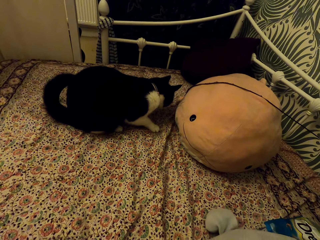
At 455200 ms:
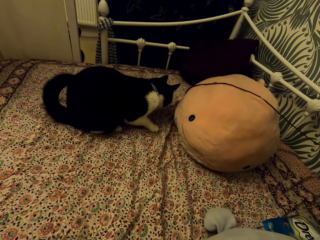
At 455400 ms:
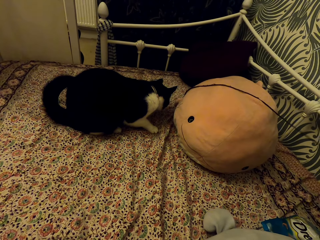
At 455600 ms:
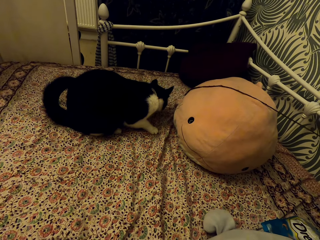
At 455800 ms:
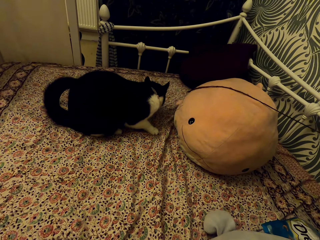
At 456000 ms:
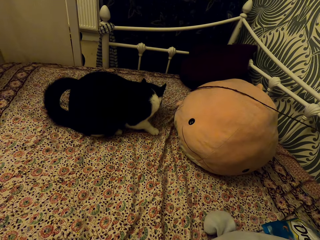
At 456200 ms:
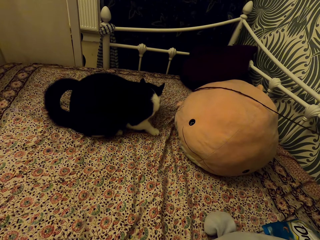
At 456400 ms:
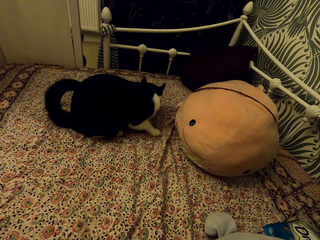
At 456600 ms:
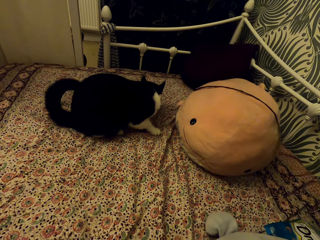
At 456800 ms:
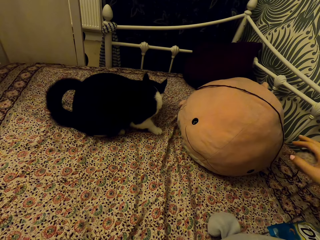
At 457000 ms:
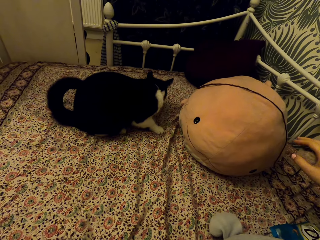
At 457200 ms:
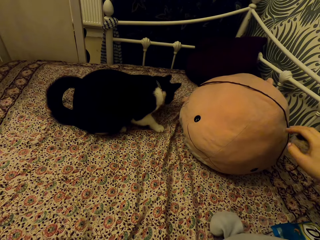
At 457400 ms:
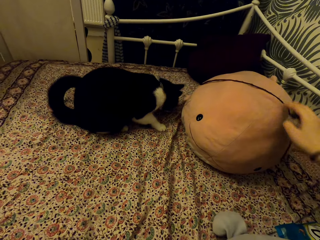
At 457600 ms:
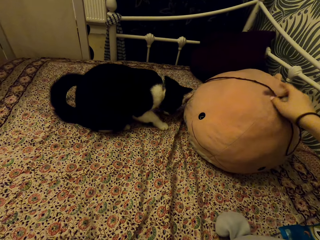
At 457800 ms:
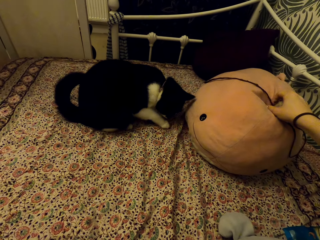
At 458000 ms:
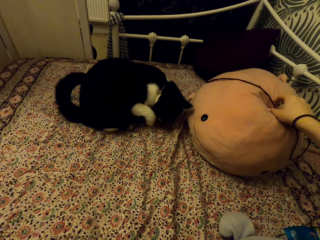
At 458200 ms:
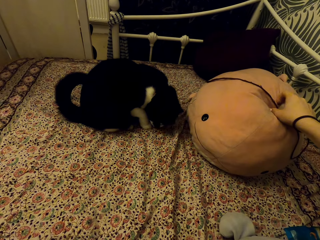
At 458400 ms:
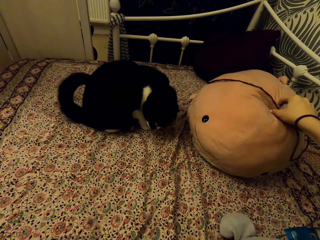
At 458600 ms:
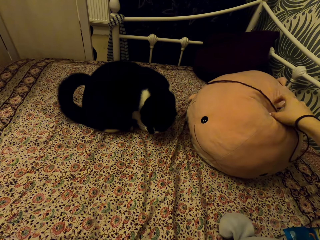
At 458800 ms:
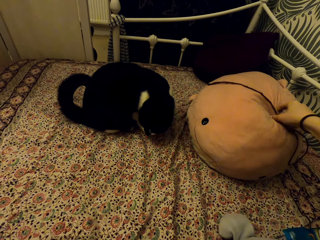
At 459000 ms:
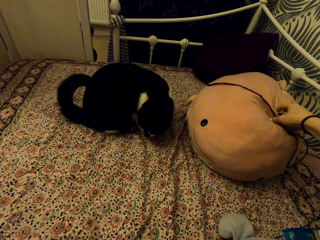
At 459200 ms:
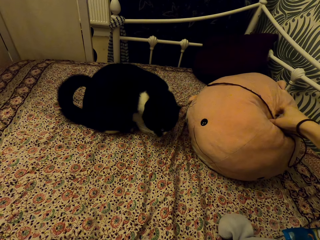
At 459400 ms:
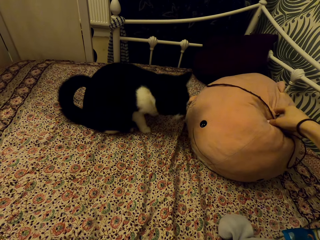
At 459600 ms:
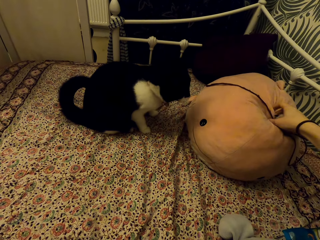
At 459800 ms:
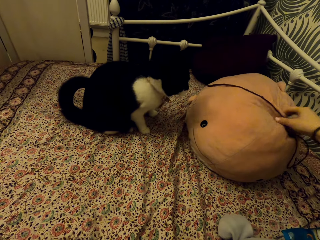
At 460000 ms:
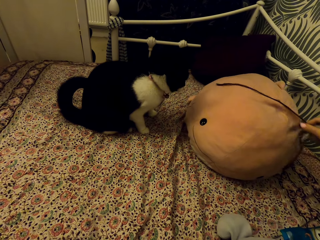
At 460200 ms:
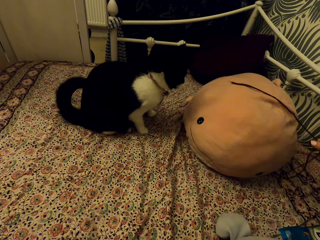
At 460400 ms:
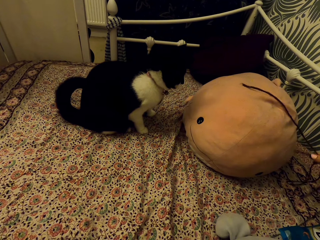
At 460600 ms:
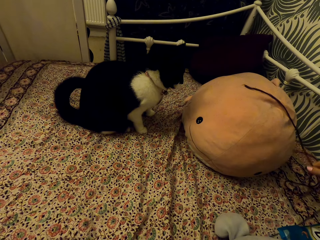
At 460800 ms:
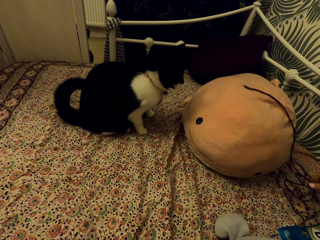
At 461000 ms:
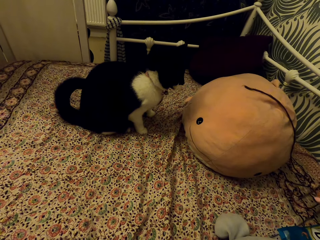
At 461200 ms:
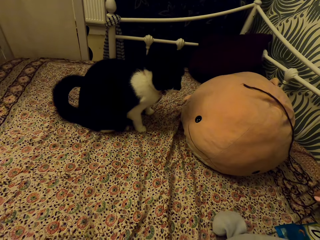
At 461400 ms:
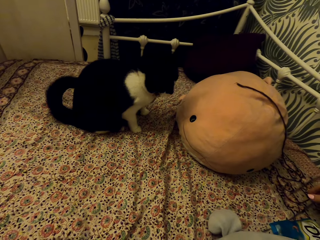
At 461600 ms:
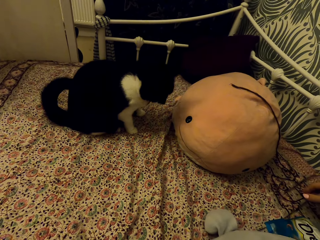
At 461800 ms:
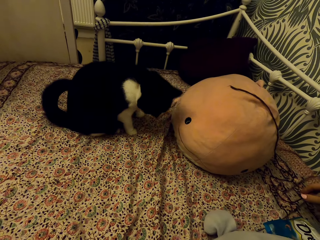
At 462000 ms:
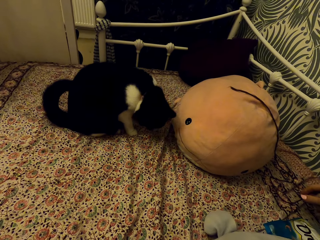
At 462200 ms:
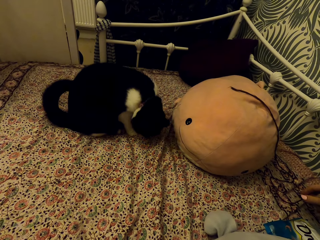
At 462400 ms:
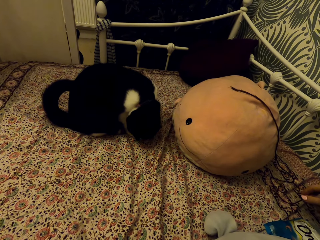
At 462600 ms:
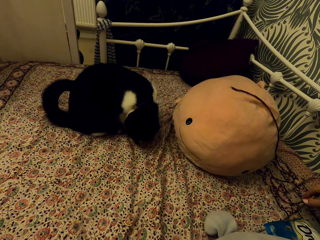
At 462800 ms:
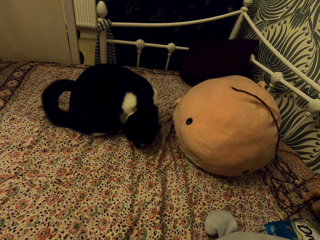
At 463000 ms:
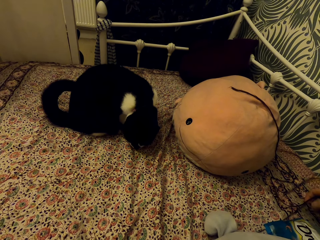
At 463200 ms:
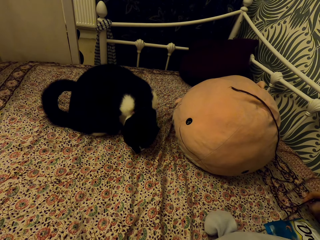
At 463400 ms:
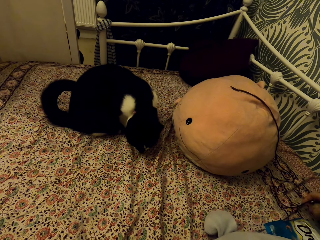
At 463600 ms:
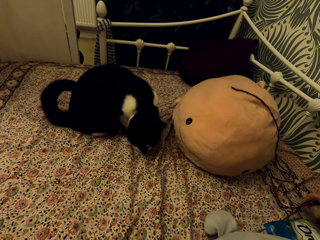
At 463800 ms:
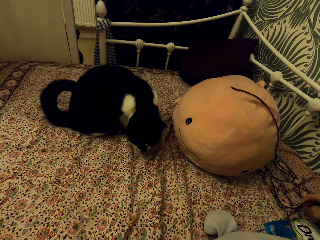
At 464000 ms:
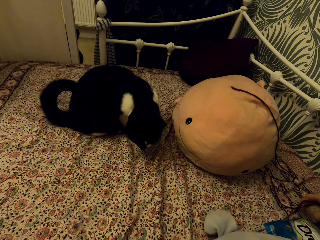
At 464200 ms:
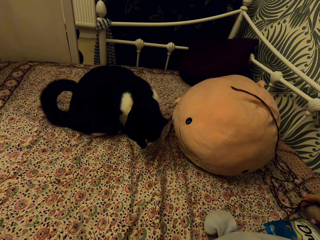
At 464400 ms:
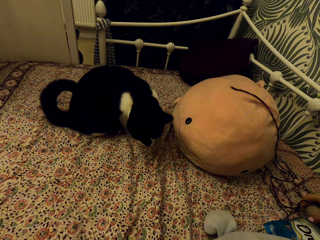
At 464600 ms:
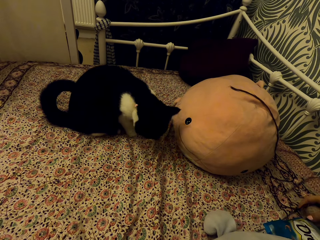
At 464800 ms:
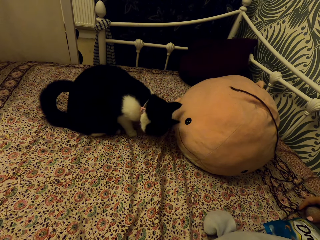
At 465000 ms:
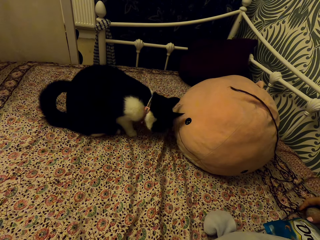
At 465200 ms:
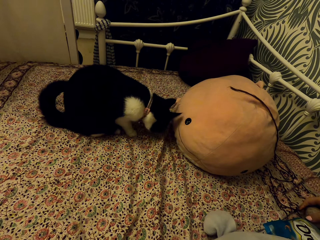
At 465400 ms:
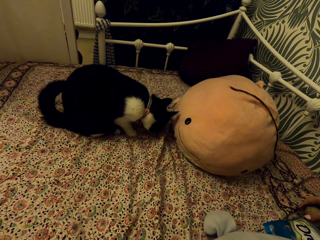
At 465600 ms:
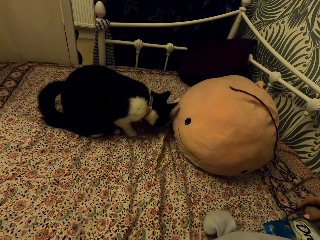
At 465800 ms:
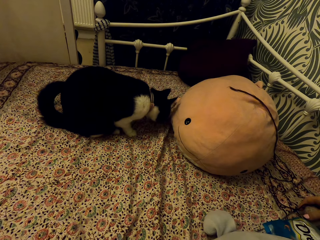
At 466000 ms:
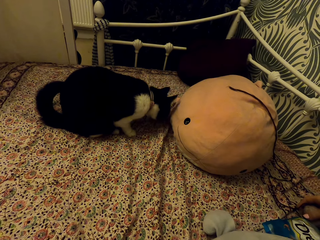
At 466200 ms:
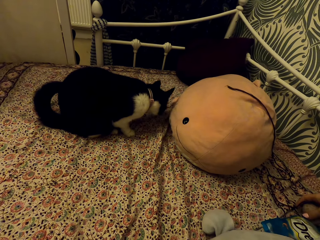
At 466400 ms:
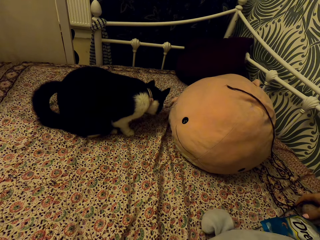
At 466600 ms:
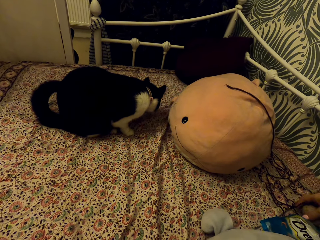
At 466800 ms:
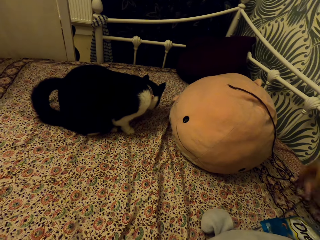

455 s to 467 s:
The camera wearer pulls the cat toy on the fish stuffed teddy bear. They touch the fish stuffed teddy bear. They look at the cat.

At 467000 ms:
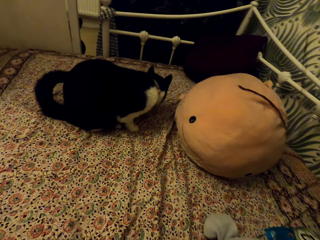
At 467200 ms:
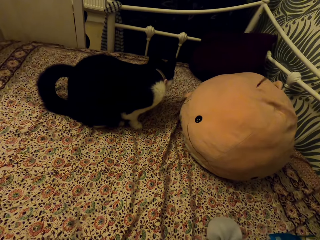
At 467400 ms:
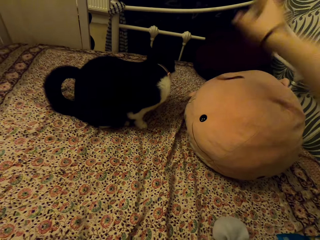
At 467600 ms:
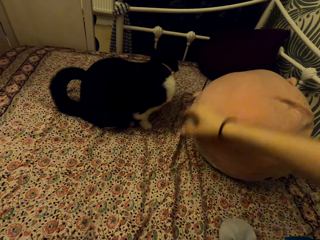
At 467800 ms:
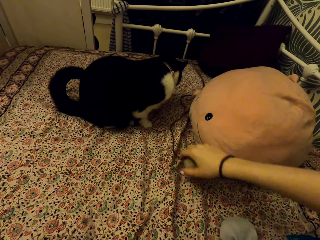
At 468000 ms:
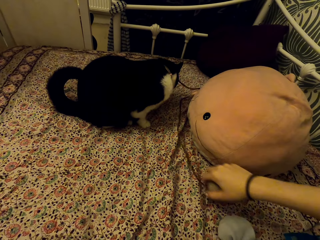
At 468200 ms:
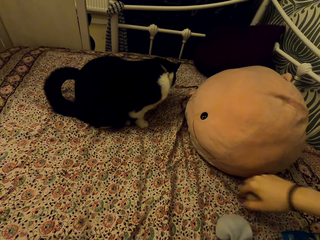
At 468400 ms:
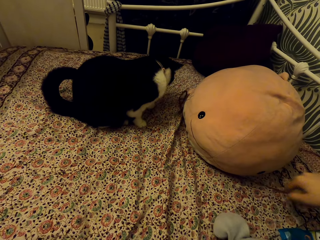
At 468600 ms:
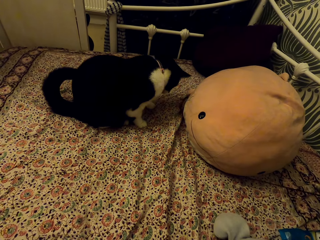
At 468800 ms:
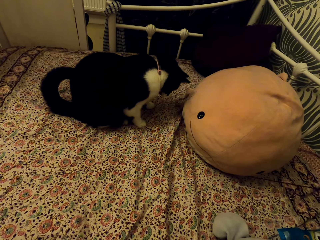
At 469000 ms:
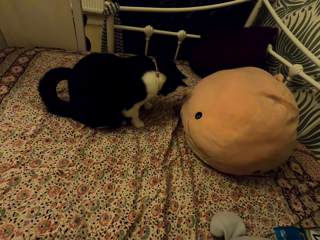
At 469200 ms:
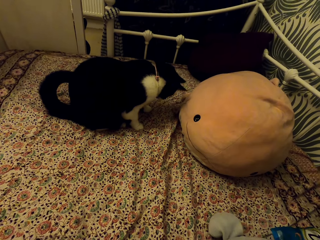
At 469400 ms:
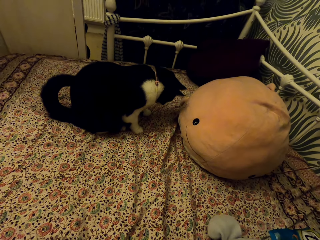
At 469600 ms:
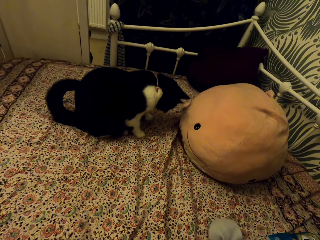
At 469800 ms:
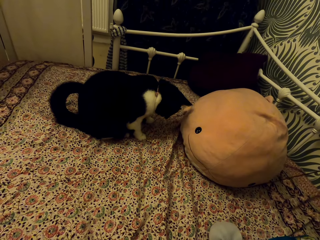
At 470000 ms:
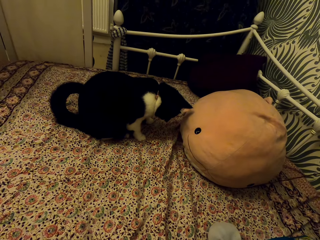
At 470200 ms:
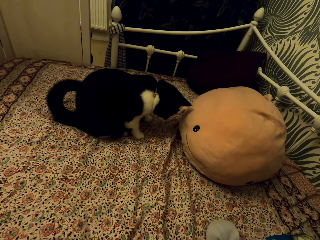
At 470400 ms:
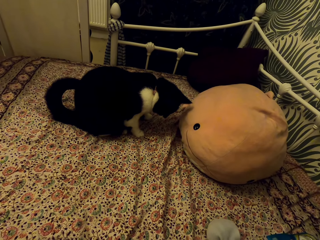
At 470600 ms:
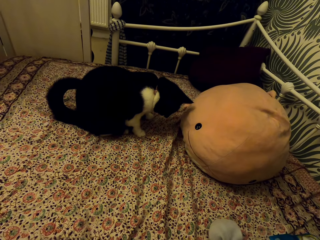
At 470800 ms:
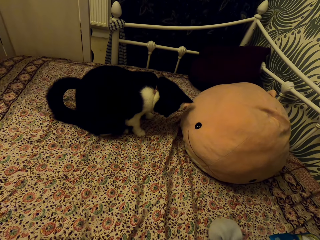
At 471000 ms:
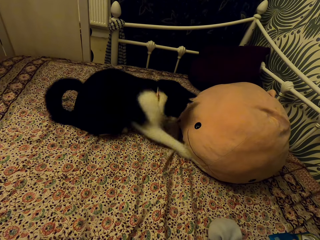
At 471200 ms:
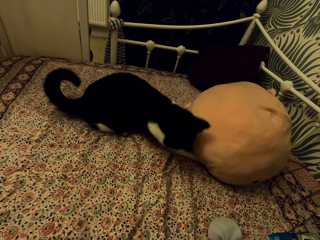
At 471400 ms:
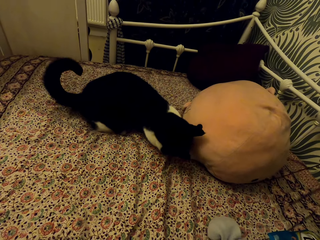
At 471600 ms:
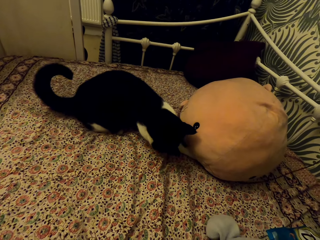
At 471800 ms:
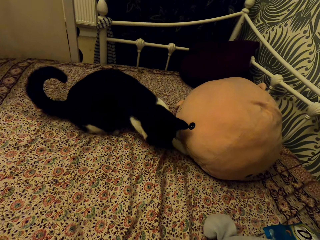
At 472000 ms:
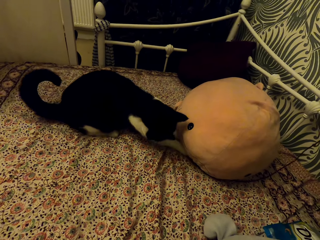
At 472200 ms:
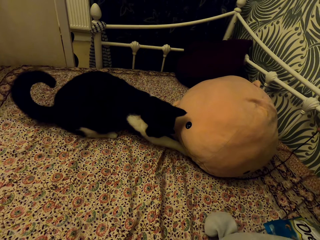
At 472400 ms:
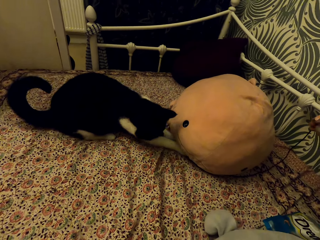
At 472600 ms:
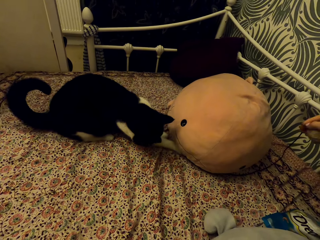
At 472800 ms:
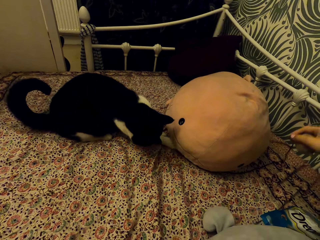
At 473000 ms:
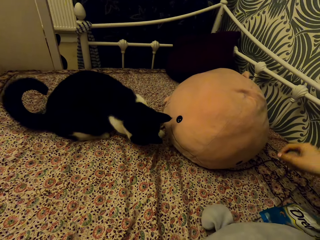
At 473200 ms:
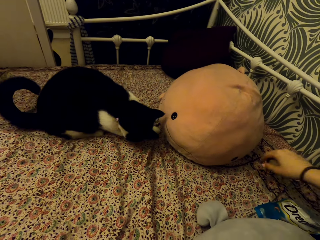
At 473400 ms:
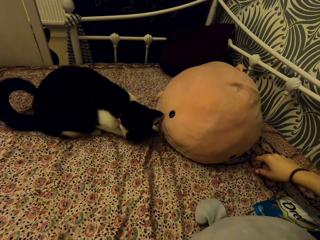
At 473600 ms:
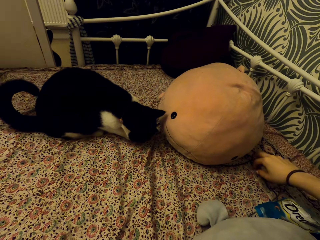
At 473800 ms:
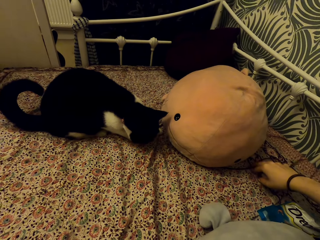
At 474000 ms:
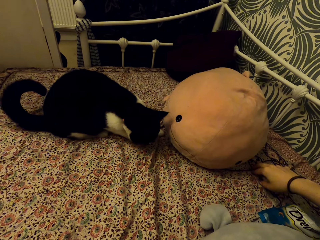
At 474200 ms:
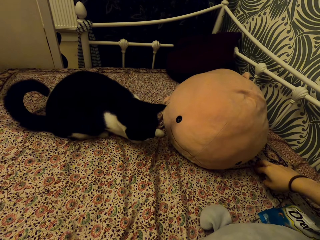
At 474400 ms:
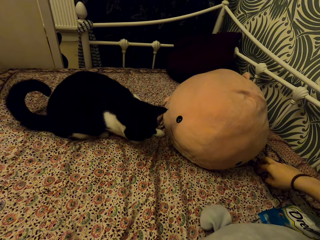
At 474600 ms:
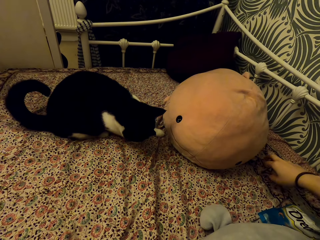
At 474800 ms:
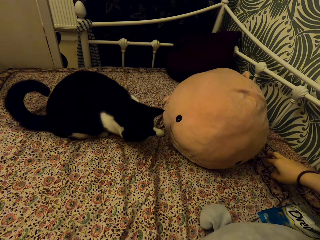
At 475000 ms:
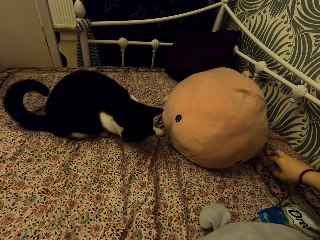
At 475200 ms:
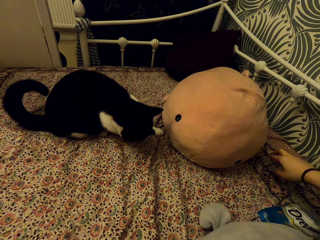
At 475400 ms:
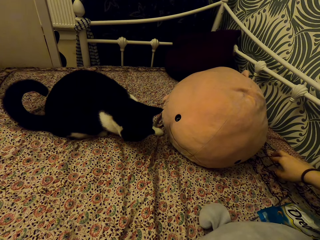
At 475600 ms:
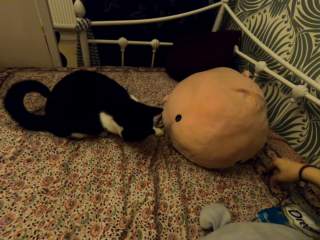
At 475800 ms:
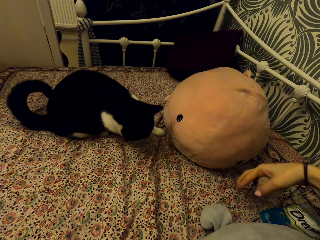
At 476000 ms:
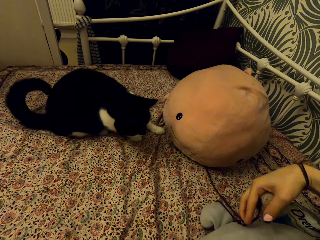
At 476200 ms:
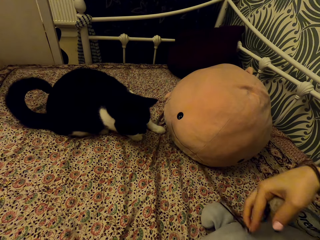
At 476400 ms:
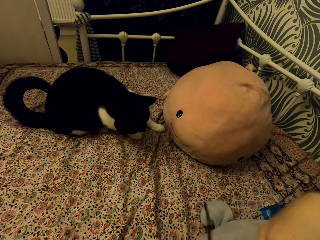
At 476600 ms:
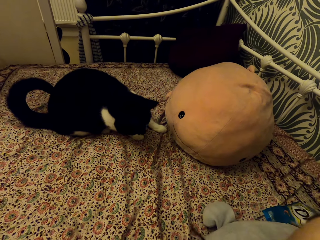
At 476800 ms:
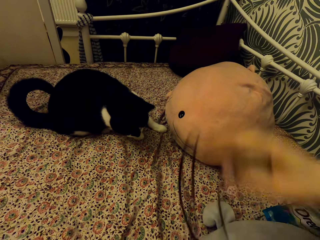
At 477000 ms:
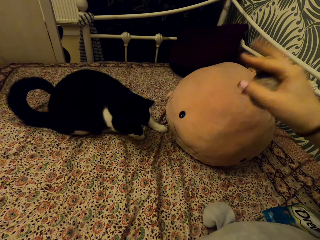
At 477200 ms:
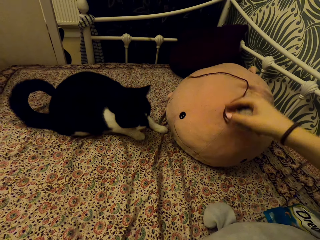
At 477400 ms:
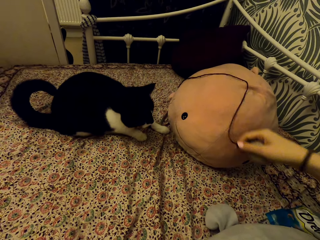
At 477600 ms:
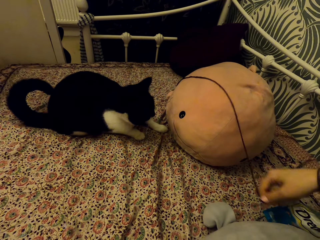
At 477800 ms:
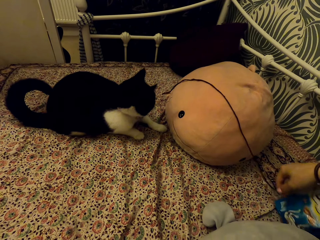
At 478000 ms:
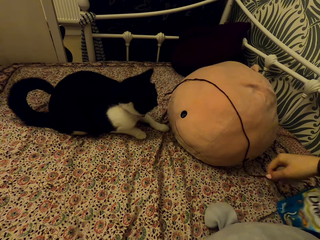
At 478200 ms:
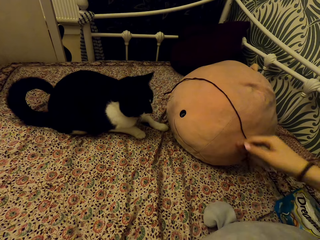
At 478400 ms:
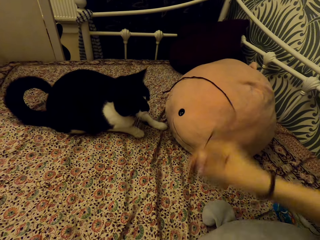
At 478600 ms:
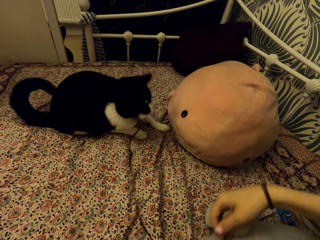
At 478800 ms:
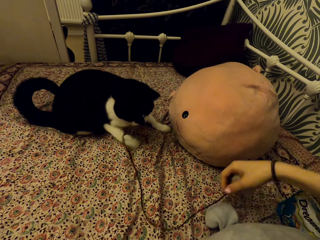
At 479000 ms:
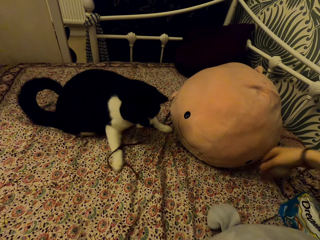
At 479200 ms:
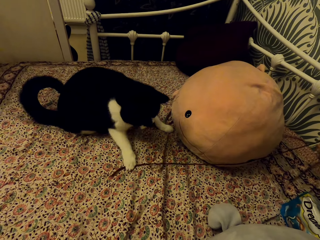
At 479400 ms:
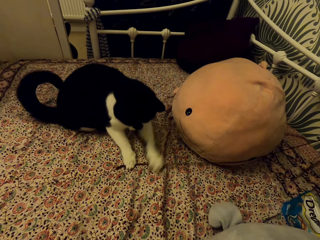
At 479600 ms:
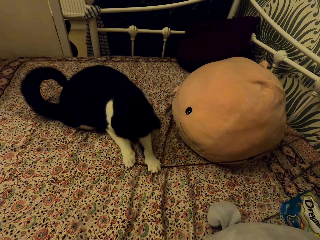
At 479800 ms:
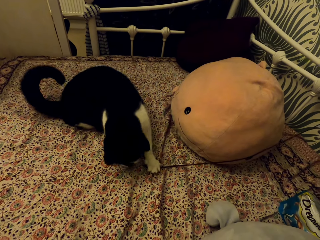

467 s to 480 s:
The camera wearer places the cat toy on the carpet. They pull the cat toy under the fish stuffed teddy bear. They place the cat toy on the fish stuffed teddy bear. They place the cat toy on the carpet.
